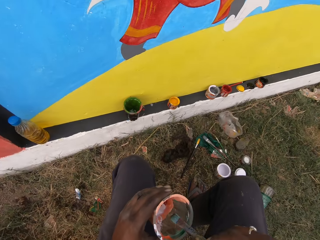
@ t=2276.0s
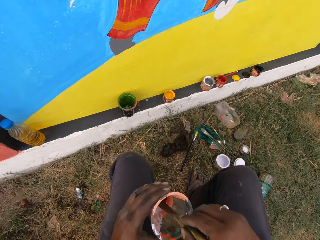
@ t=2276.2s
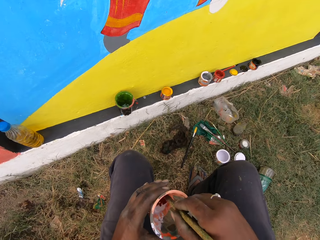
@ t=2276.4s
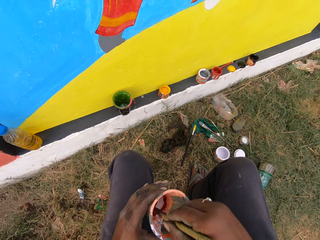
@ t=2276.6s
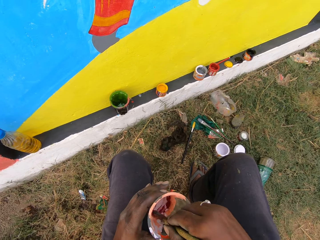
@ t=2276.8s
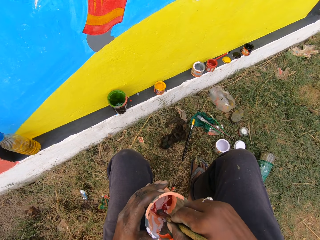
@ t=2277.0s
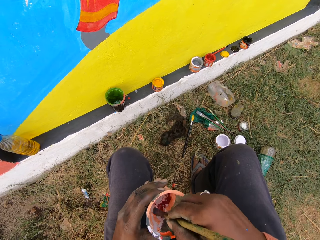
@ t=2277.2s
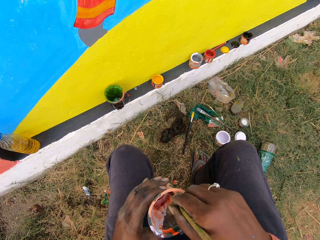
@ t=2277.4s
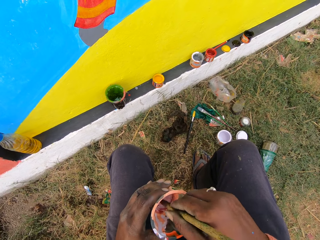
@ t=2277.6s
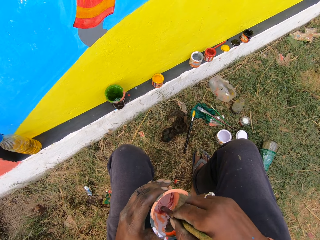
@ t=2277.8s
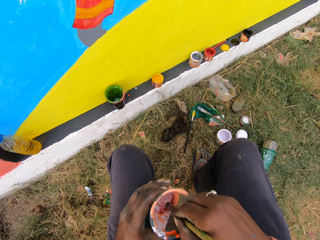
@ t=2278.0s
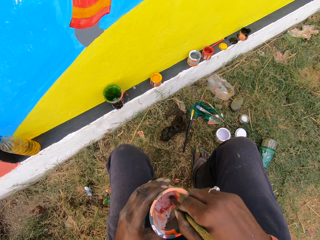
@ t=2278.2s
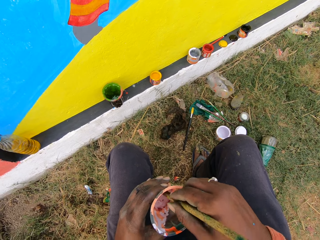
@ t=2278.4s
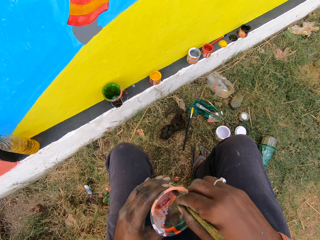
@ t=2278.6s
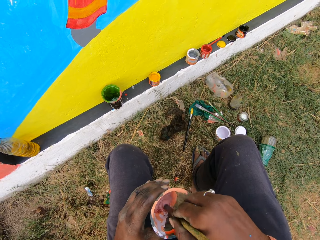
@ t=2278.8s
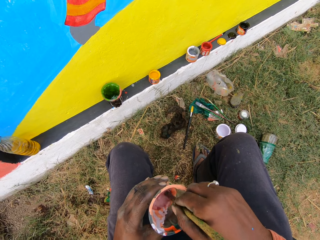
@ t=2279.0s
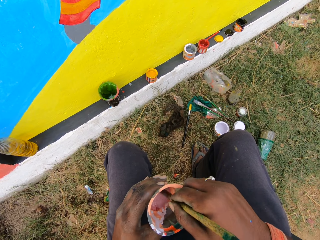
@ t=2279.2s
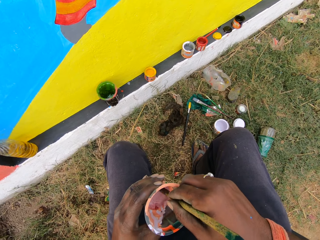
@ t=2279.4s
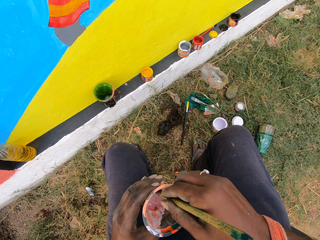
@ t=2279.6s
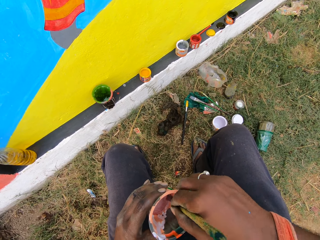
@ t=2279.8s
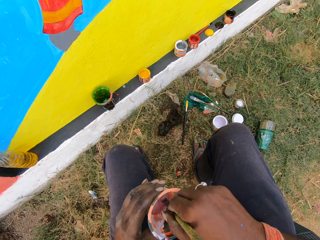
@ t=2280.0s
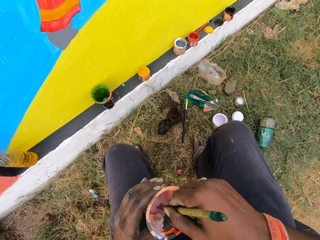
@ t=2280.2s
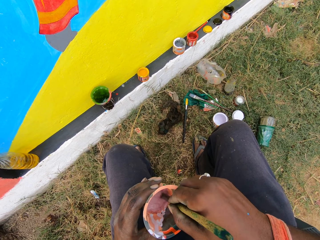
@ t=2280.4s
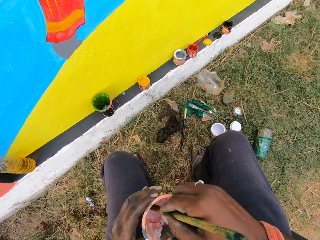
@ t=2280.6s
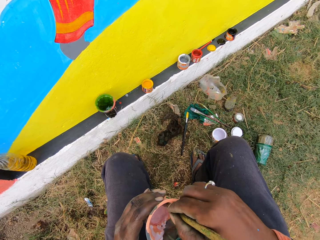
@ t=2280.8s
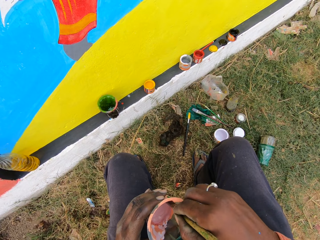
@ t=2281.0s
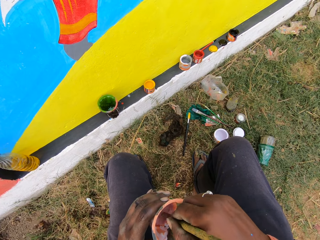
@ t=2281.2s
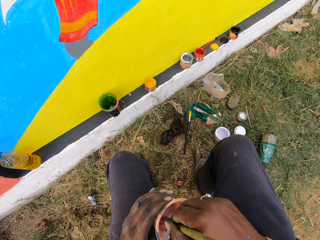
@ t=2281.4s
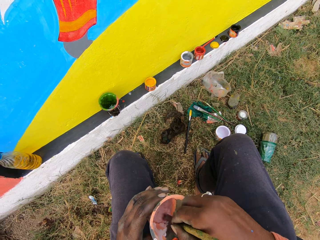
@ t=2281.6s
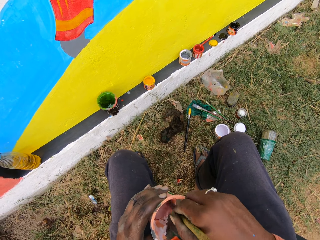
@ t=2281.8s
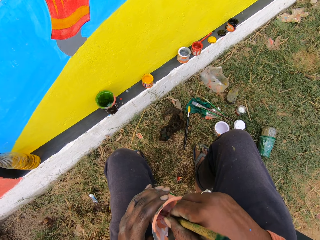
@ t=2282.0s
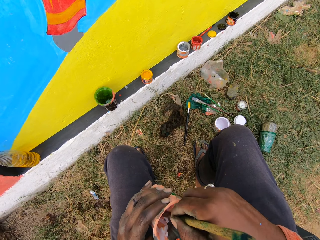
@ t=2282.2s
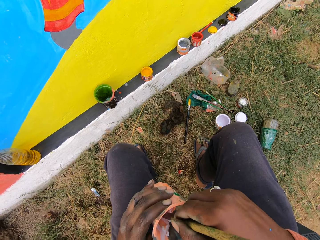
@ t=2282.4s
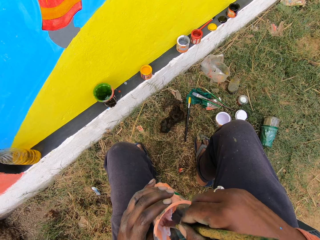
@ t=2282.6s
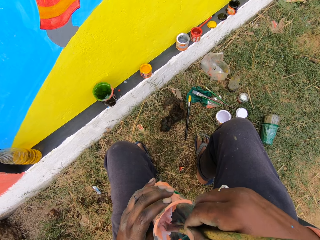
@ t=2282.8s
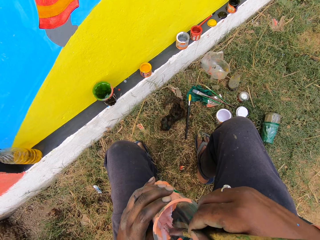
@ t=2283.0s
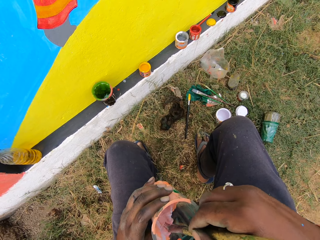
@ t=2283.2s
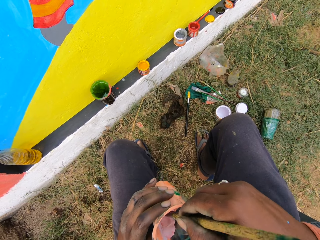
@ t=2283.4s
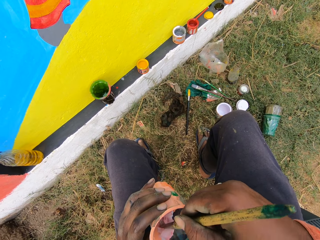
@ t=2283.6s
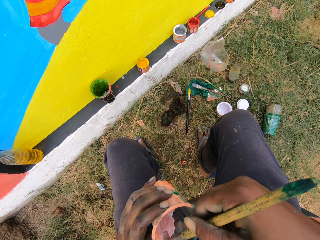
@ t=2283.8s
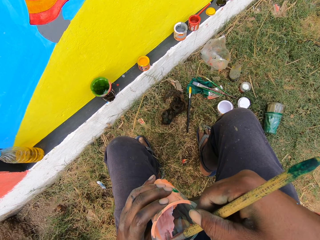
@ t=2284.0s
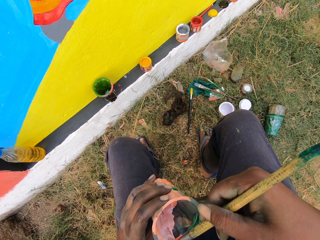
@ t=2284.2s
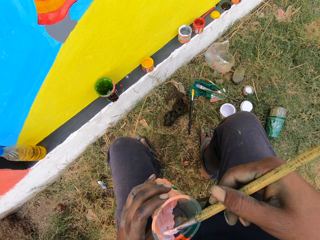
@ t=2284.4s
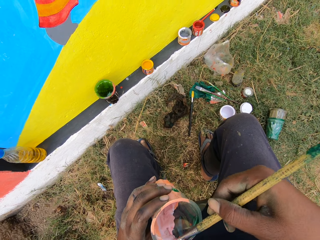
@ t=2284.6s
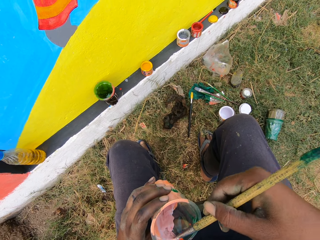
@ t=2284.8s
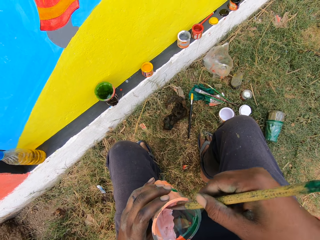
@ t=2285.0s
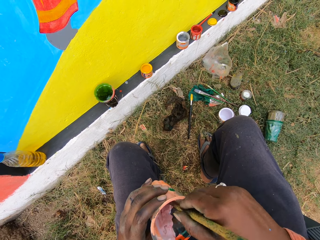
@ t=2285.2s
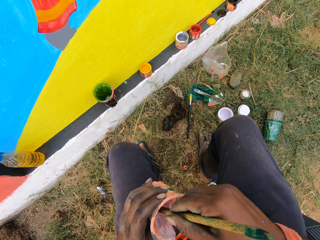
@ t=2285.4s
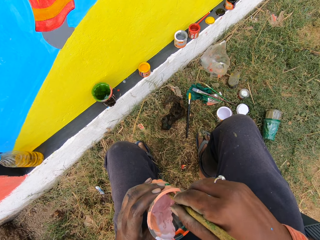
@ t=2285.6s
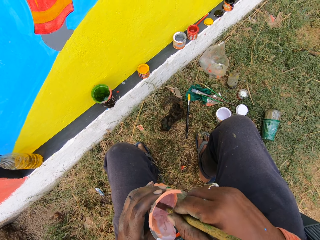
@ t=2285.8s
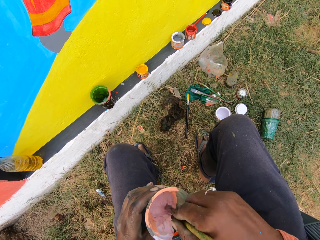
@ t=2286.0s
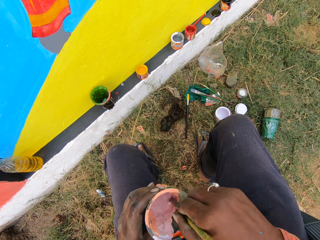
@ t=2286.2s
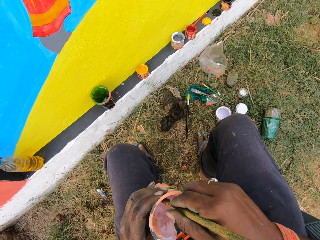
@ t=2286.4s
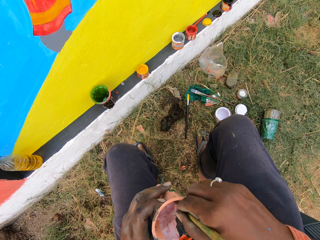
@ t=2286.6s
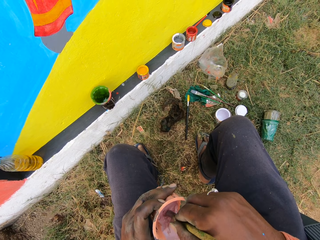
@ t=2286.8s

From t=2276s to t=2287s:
The camera wearer stirs the paint in the cup with a painting brush.

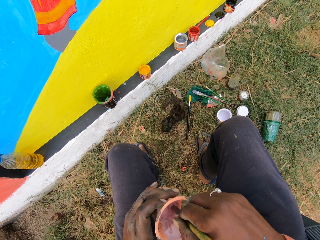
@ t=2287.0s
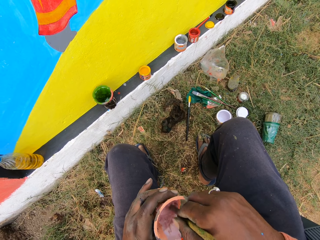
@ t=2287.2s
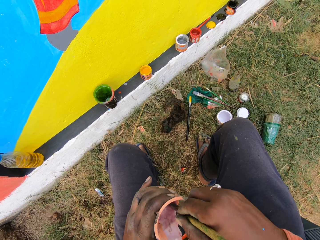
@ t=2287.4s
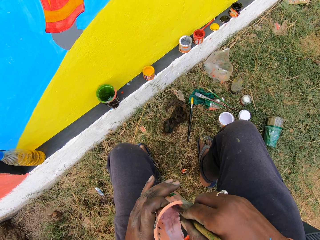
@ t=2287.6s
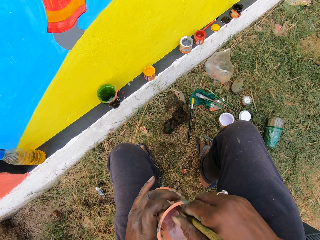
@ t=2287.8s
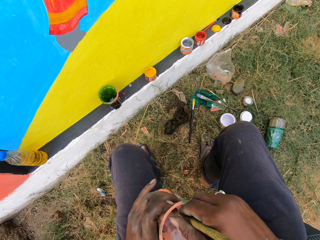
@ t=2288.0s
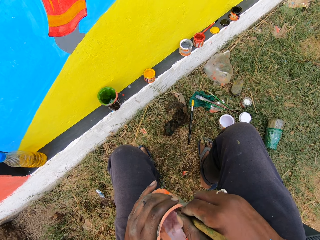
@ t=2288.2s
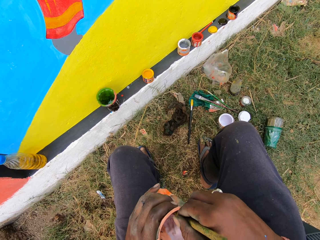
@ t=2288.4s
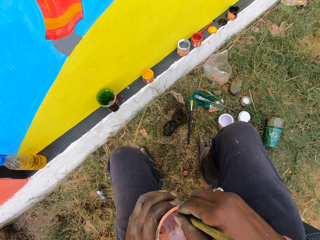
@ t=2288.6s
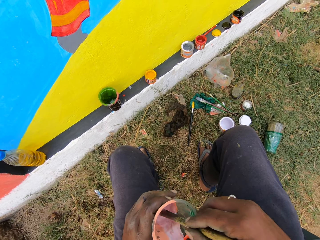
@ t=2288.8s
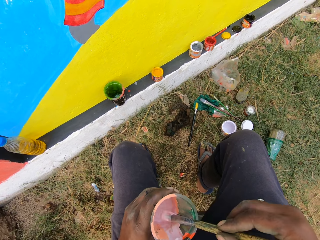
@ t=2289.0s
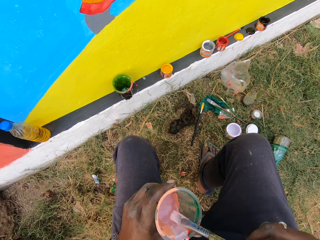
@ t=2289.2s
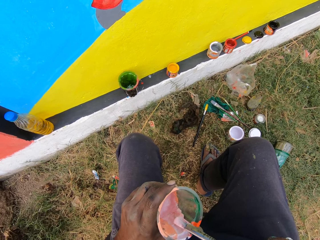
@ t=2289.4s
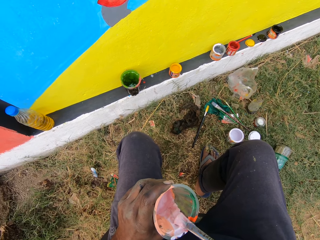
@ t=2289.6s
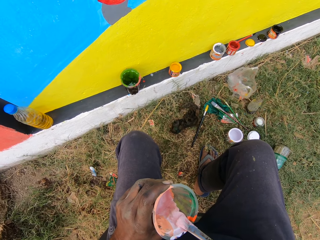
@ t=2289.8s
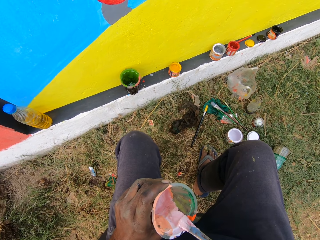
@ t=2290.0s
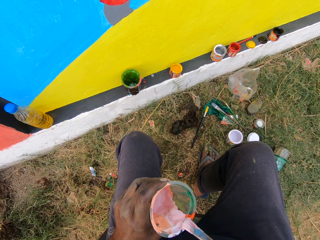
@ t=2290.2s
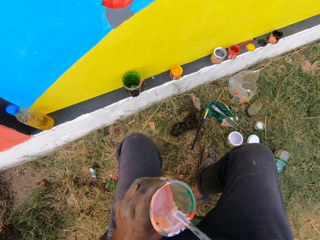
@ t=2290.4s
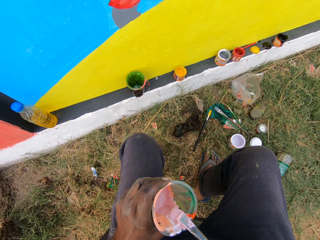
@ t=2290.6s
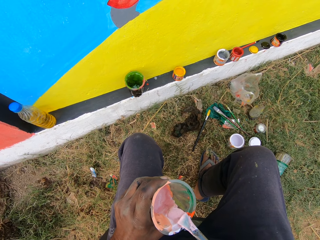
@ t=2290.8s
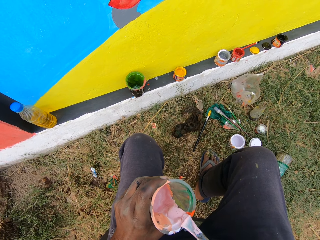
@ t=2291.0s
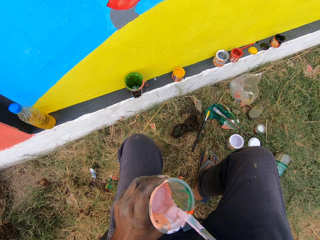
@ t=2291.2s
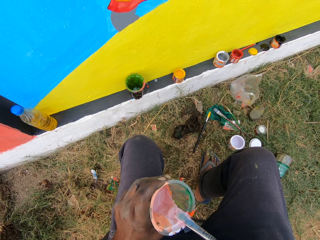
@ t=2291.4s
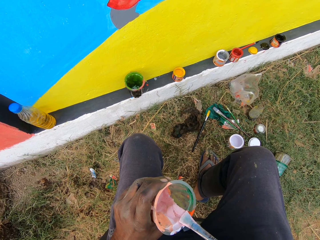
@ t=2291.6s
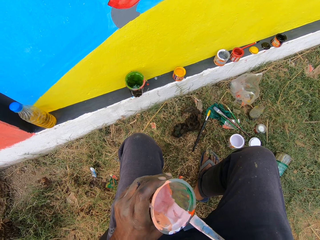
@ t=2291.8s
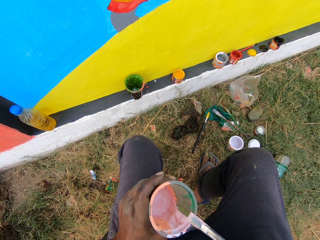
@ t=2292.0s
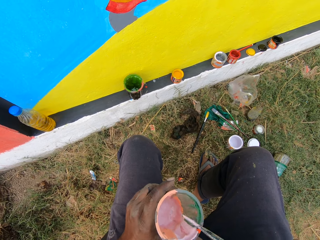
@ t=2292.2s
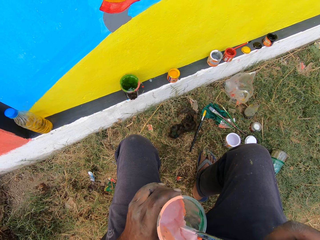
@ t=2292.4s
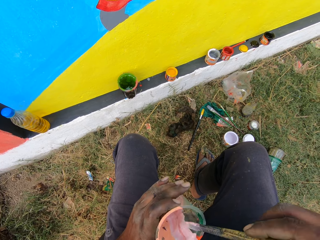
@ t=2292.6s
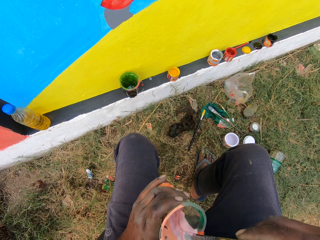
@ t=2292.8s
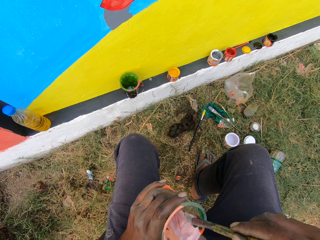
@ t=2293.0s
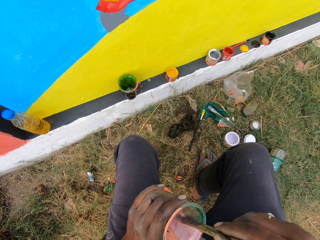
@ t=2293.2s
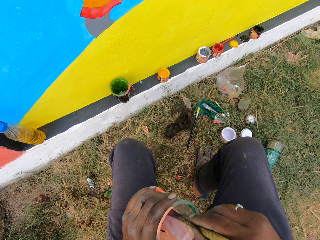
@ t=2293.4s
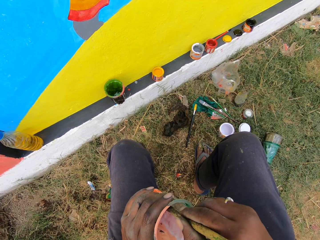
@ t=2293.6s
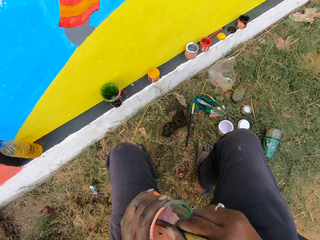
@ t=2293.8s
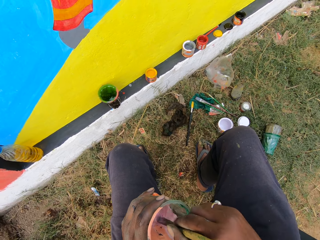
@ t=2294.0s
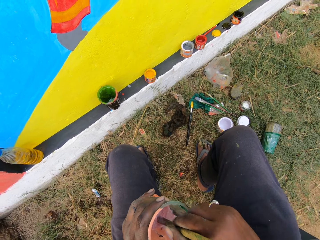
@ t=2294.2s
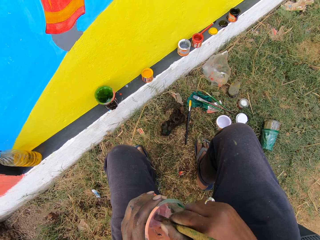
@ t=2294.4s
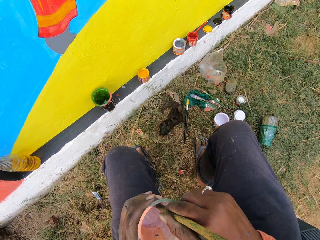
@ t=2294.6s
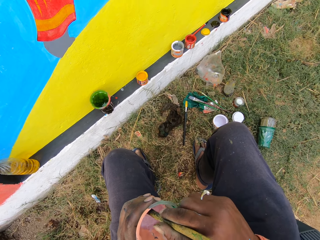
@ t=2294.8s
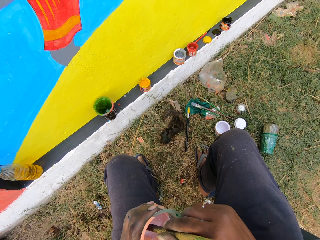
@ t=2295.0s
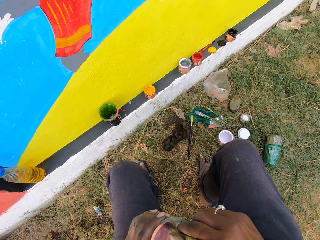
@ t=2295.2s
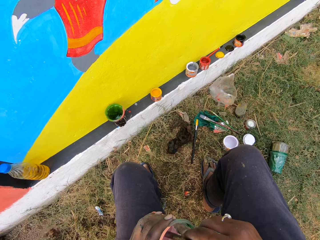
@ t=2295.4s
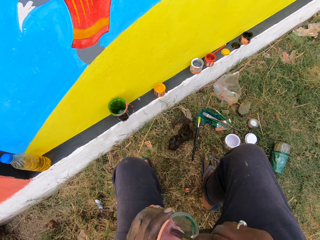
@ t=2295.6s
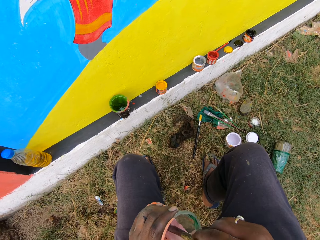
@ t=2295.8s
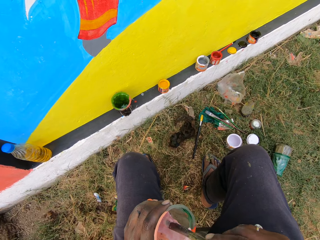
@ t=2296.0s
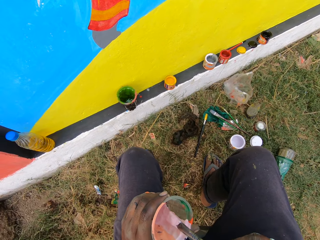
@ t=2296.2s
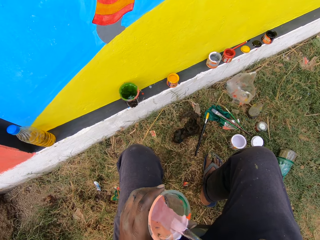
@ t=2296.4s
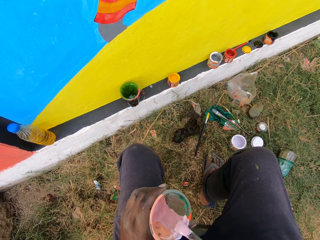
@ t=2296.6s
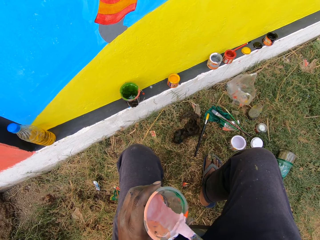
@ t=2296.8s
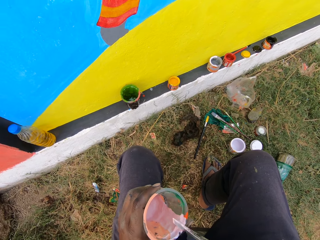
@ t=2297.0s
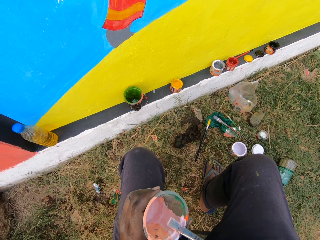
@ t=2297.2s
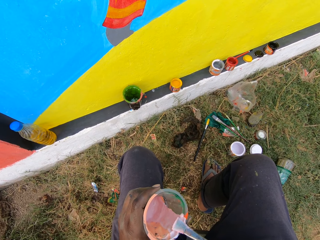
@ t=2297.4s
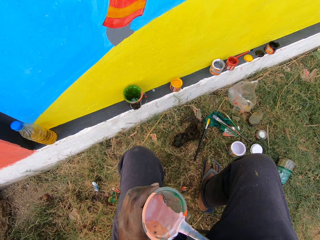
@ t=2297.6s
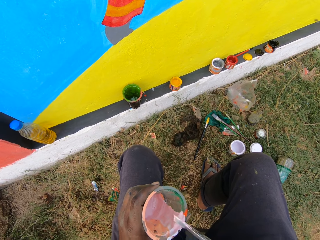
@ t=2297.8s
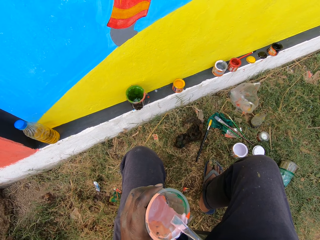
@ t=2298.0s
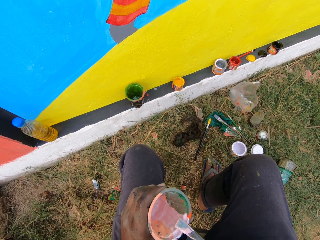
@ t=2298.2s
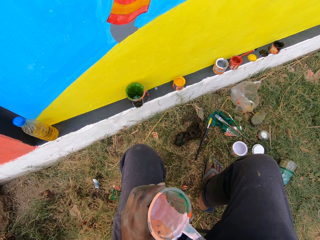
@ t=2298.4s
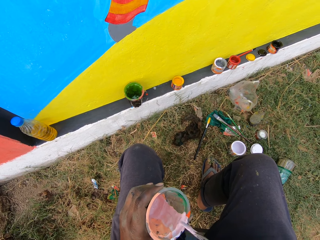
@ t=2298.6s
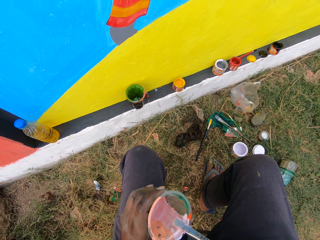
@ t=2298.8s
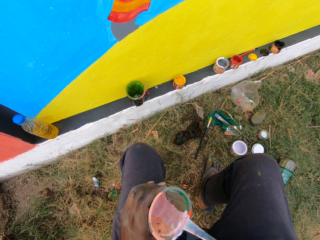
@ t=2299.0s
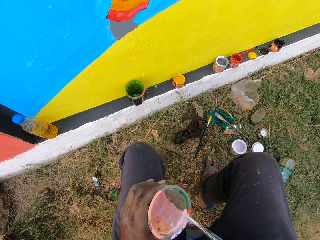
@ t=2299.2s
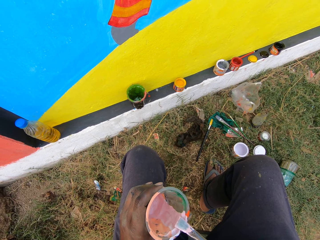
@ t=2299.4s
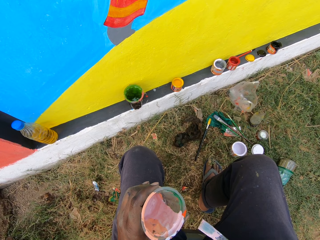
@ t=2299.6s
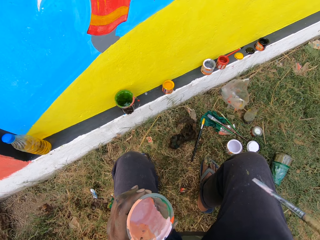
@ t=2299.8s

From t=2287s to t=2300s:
The camera wearer scrapes off the paint from the paint brush. They mix the paint using the paint brush. They scrape off the paint from the paint brush.
